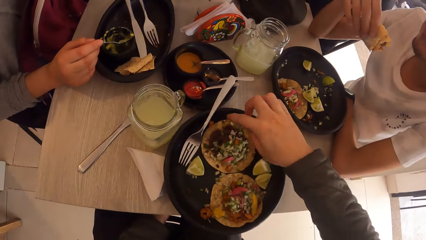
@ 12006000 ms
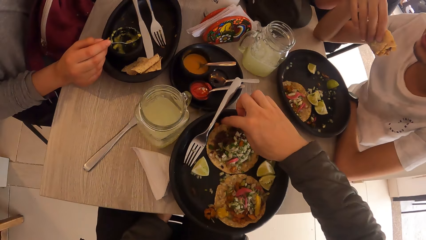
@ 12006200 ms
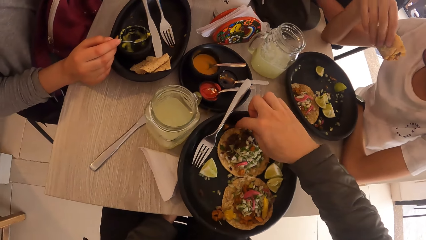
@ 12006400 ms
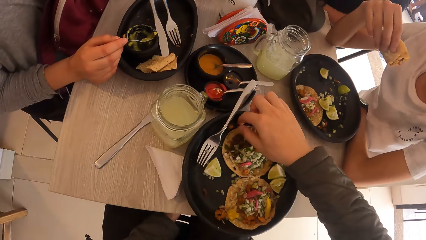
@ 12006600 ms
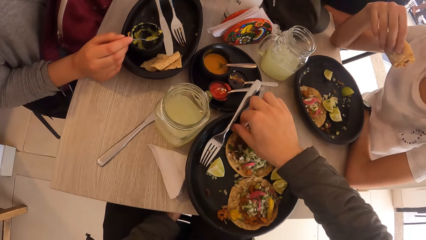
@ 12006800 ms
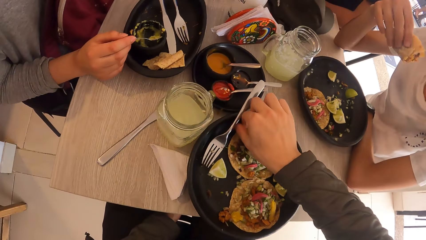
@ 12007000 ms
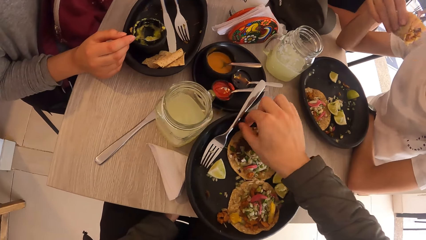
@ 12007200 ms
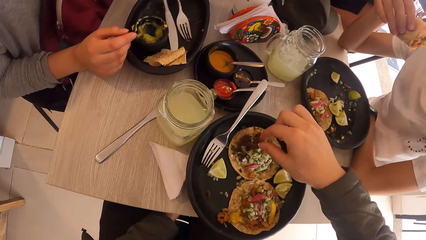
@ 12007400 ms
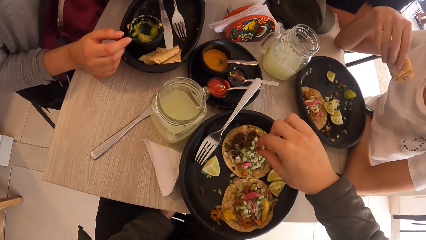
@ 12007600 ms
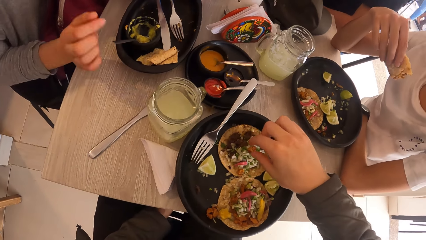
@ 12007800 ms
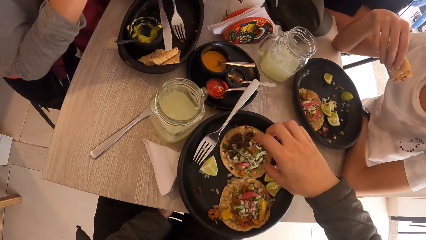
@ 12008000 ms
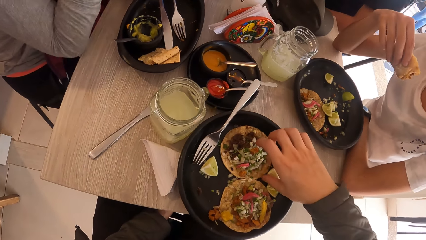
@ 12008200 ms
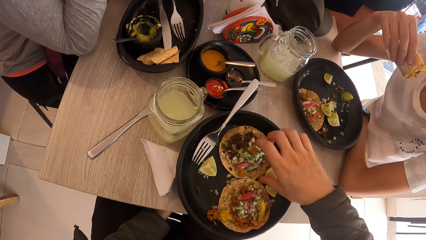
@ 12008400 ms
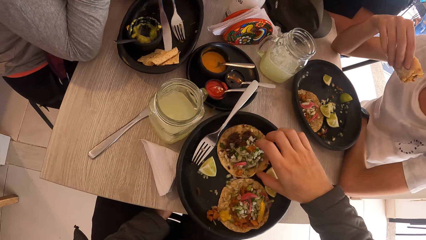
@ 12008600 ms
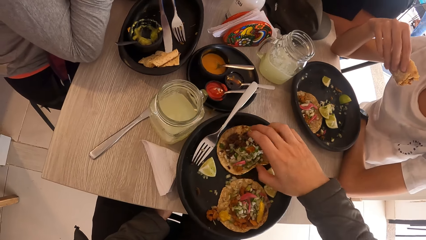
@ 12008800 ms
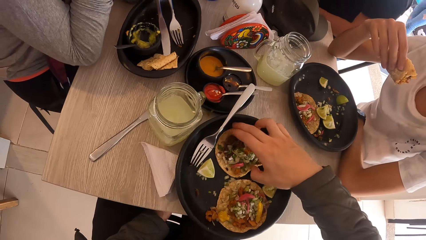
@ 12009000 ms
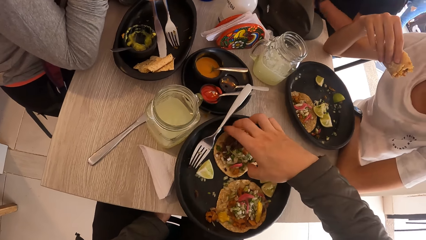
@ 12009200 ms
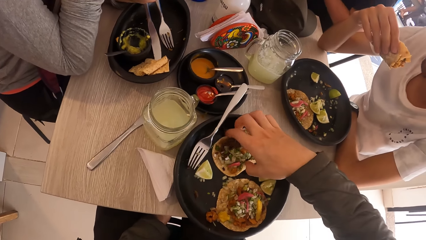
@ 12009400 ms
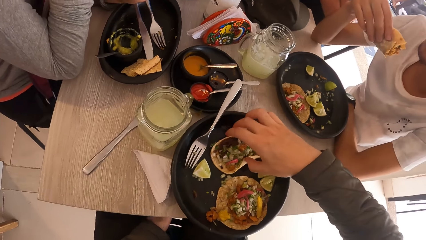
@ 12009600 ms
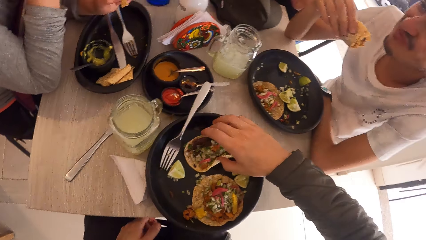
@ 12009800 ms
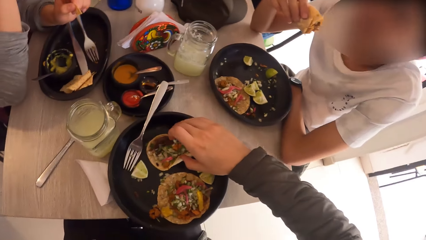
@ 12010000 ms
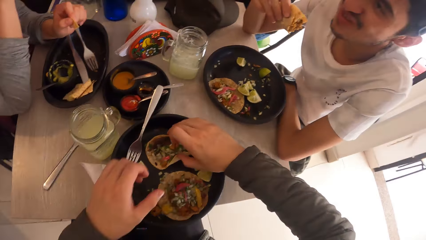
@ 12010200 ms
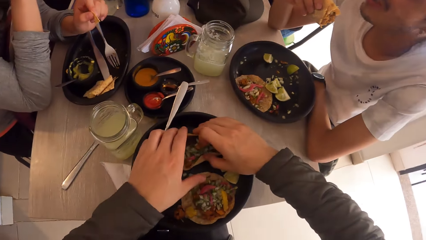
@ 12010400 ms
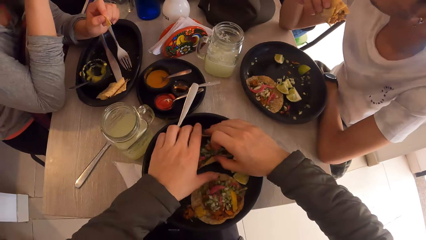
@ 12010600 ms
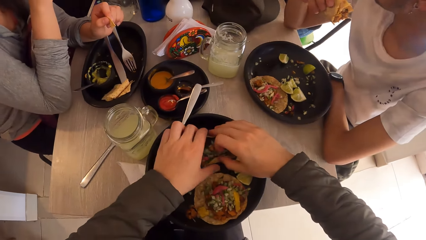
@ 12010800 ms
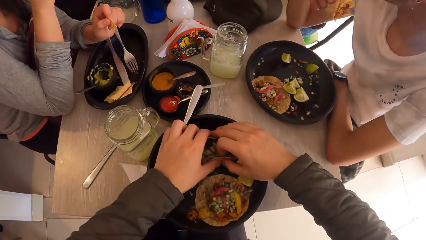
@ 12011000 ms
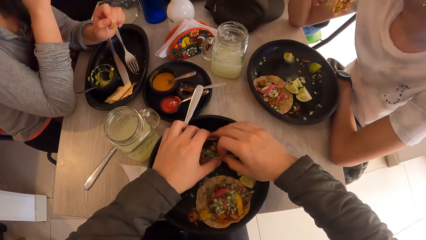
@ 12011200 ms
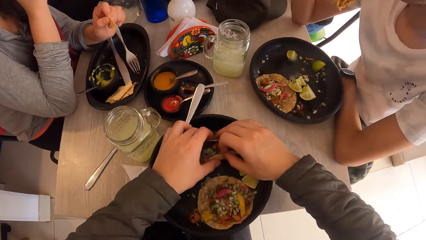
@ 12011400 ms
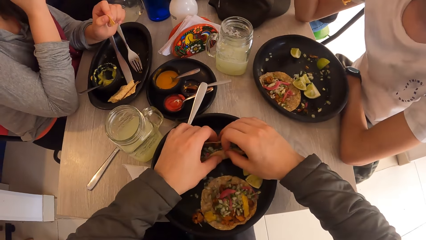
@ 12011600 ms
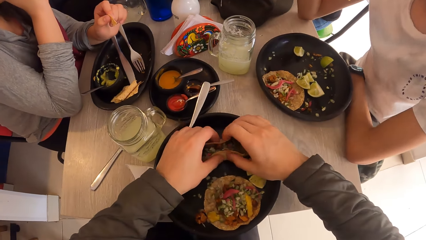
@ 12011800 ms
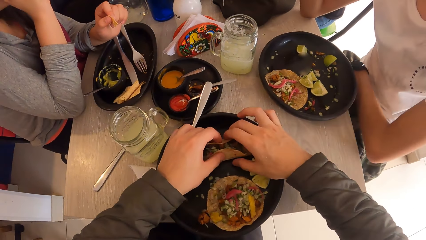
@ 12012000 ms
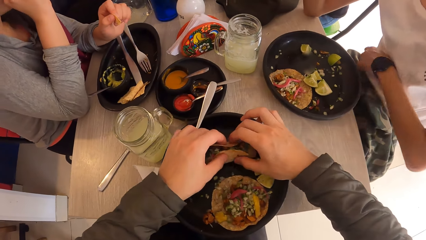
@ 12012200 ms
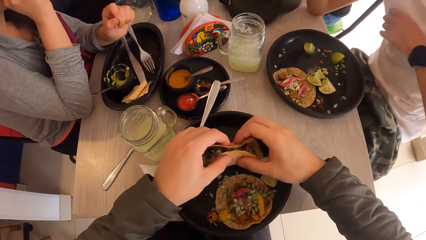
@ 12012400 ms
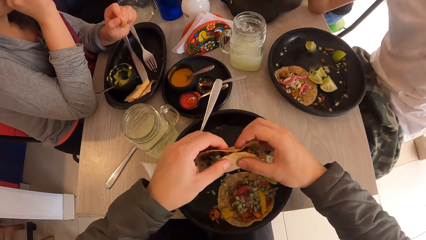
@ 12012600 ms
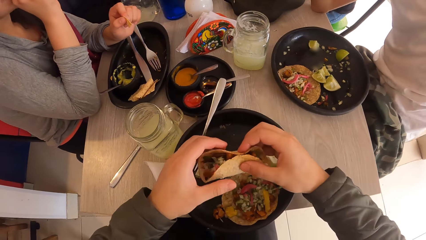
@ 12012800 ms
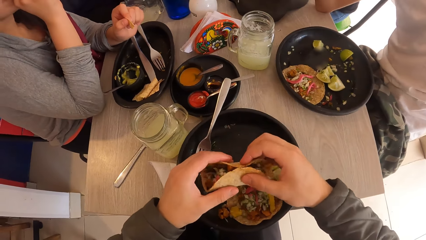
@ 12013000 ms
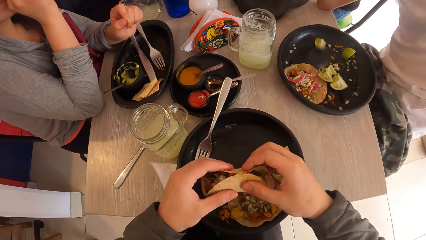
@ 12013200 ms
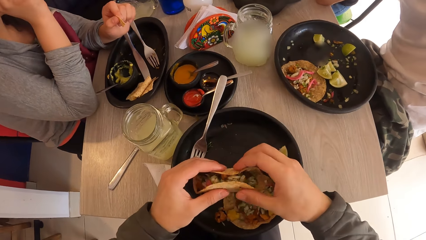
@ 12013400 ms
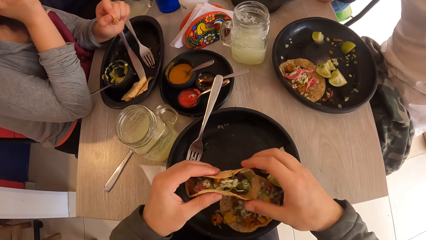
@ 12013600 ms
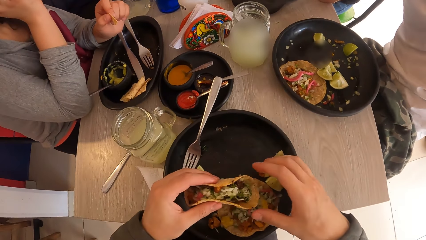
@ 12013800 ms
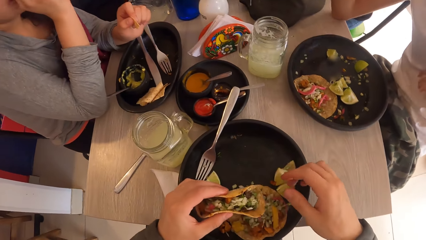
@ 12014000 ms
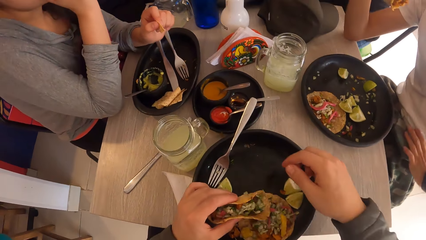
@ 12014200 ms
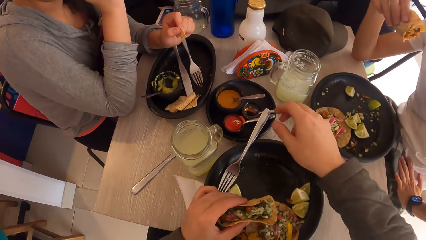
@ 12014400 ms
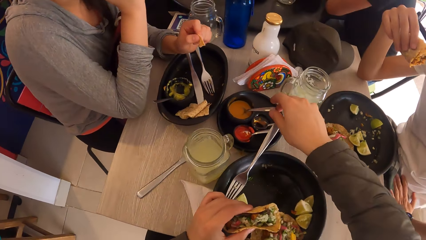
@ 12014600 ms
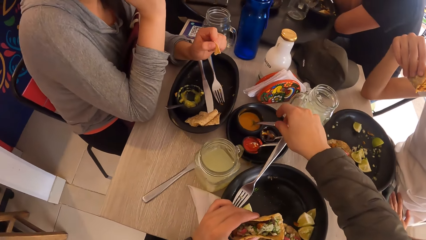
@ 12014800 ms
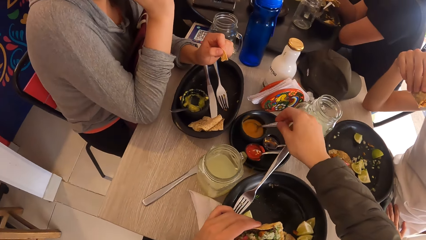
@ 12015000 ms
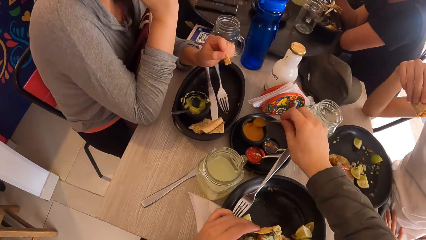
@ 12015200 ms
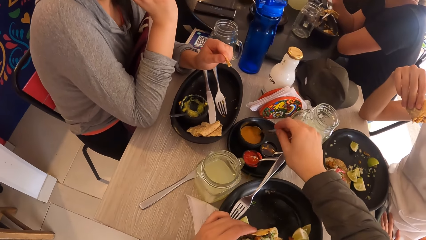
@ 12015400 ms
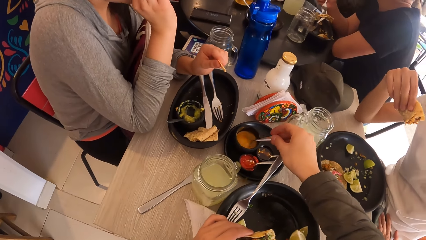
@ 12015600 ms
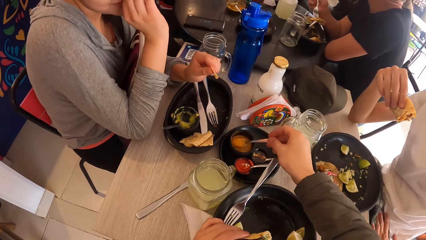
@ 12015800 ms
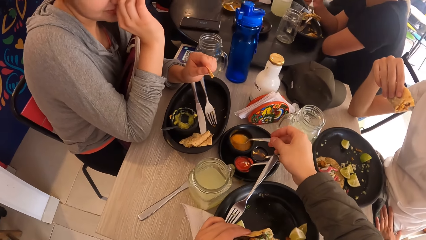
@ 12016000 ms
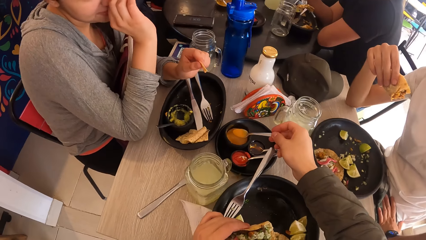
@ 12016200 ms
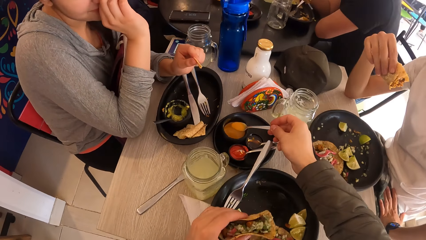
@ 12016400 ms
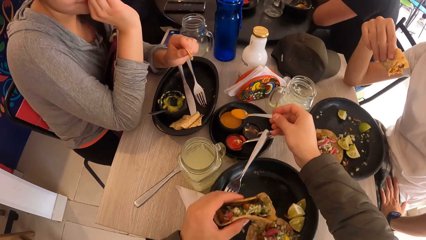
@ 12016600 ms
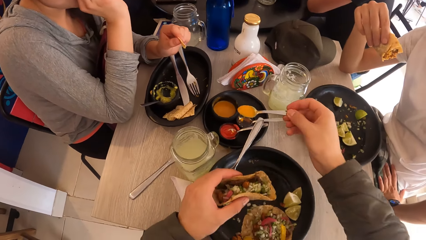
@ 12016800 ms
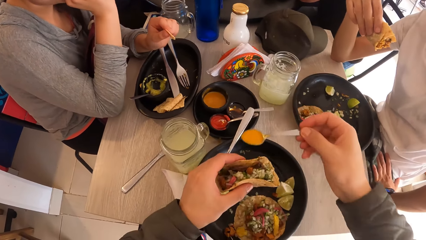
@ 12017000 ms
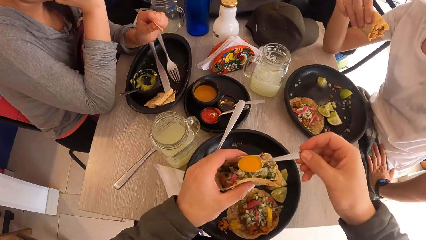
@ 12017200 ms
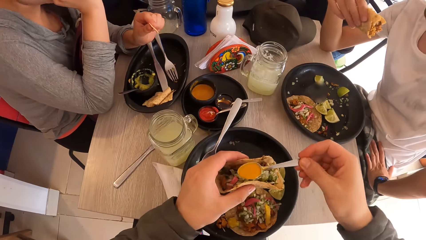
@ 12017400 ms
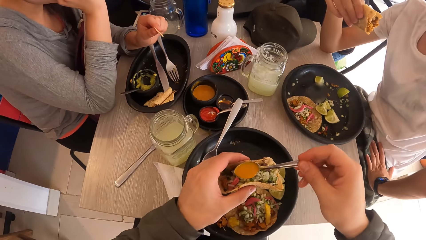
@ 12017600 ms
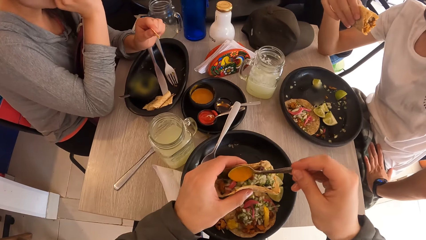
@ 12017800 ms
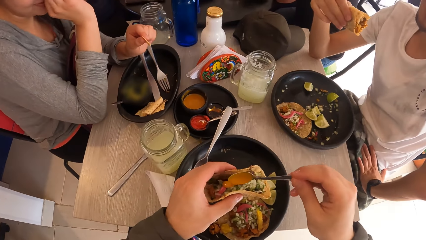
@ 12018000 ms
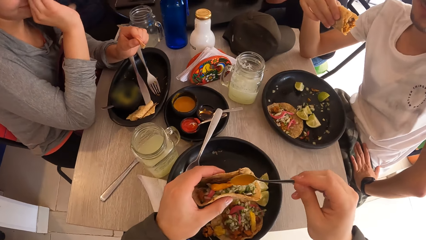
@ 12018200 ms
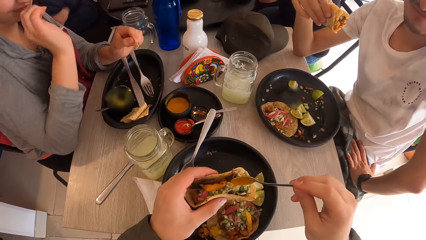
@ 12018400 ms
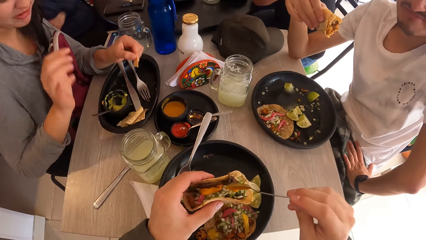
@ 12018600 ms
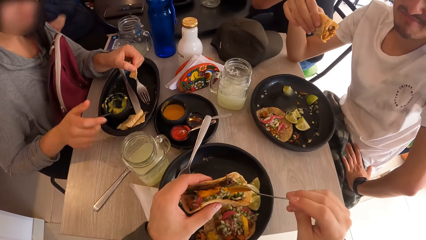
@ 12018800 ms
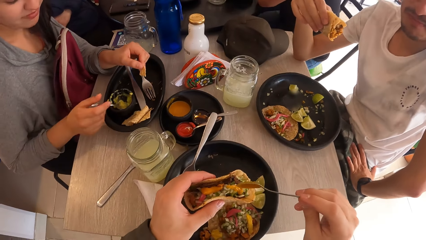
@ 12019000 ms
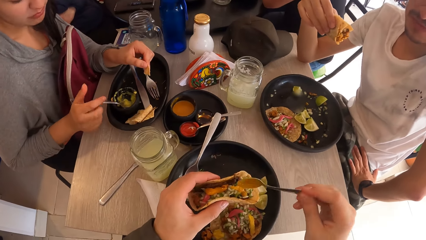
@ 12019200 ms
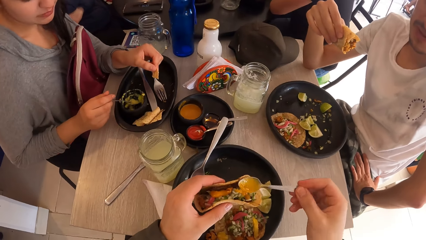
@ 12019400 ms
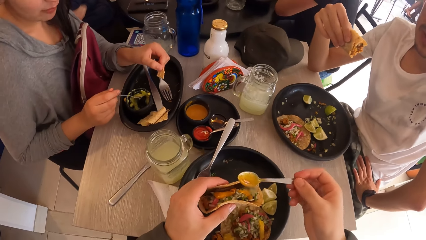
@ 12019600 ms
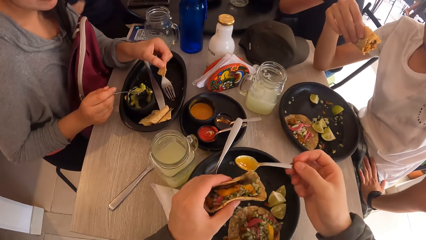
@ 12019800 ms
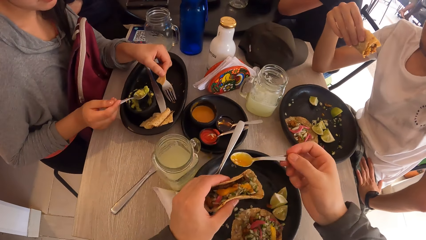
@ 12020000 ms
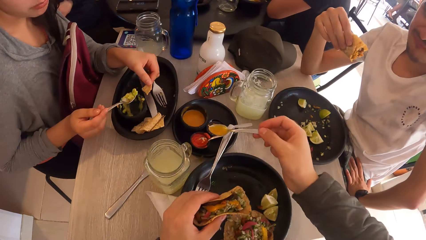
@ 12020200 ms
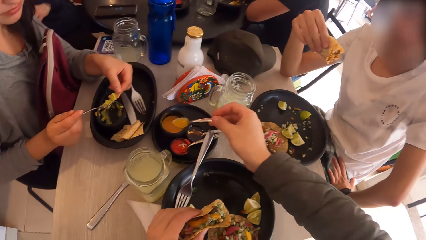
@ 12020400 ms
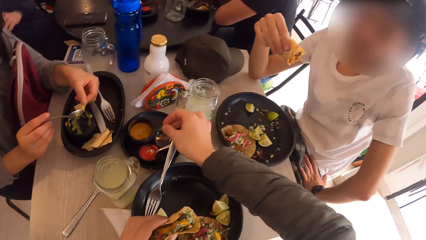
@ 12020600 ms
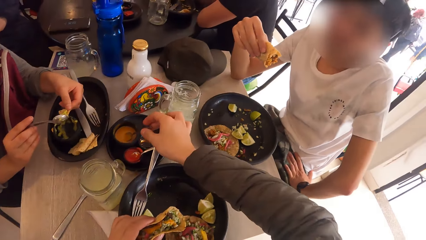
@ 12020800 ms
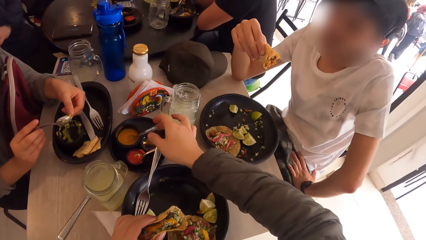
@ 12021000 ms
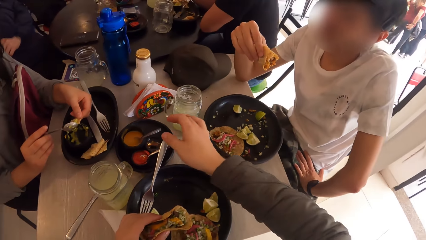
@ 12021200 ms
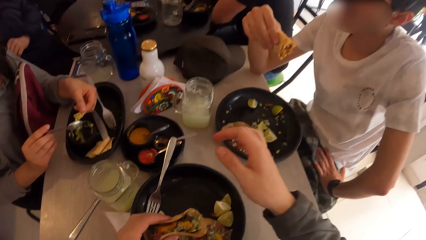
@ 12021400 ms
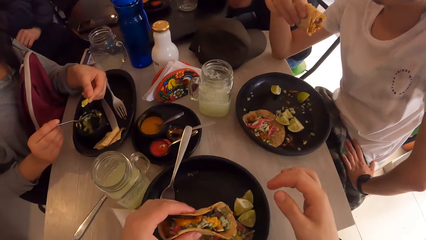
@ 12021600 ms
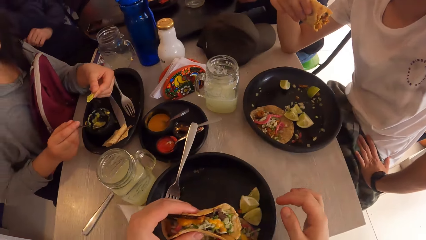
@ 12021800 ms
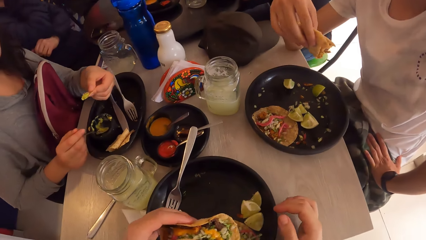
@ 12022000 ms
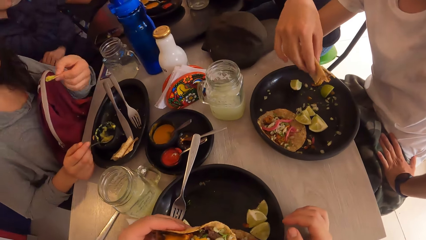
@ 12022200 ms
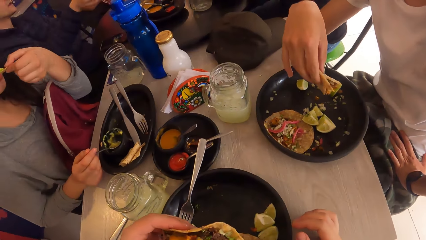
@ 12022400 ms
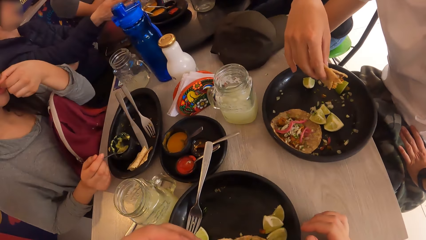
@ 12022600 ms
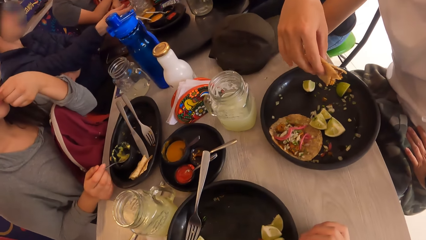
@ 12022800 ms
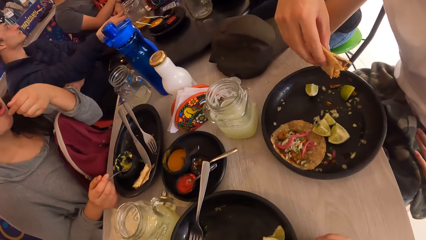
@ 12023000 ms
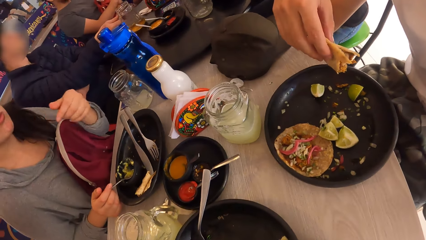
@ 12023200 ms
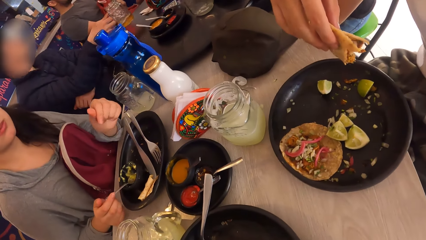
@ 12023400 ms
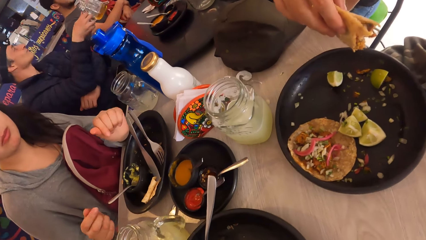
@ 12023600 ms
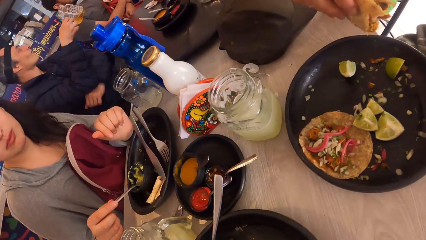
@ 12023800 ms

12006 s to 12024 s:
The camera wearer picks something from the plate. He drops something on the meal. He picks a taco from the plate on the table with both hands. He scoops sauce from a container with a spoon in his right hand. He holds the spoon with his right hand. He pours the sauce from the spoon in his right hand to the taco in his left hand. A woman holds a spoon with her right hand and scoops the sauce in the plate with the spoon in her right hand. The camera wearer drops the spoon in his right hand in the container on the table. The woman applies the sauce to the taco wrap with the spoon in her right hand. The camera wearer eats the taco in his left hand. The woman eats the taco in her left hand.
